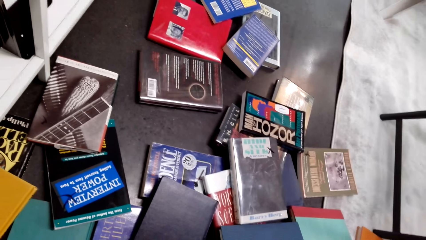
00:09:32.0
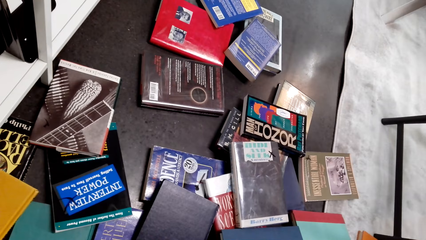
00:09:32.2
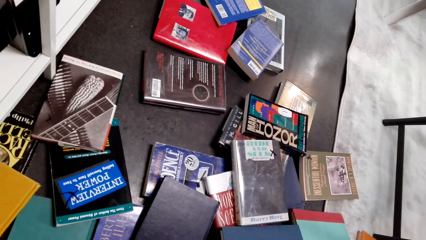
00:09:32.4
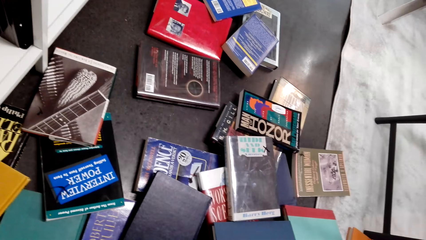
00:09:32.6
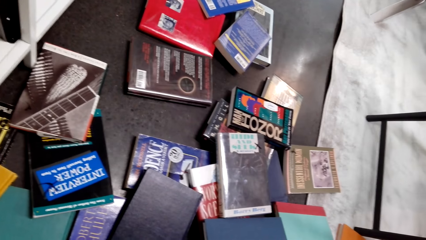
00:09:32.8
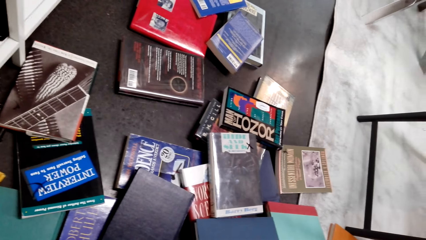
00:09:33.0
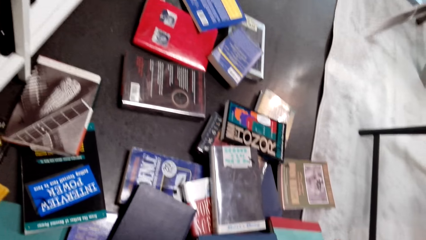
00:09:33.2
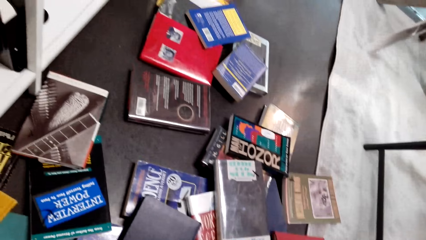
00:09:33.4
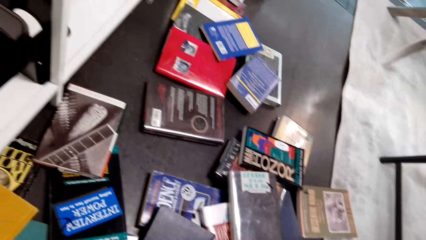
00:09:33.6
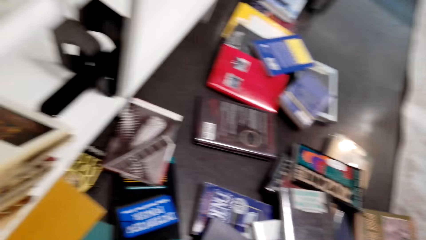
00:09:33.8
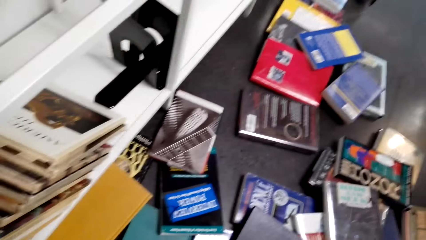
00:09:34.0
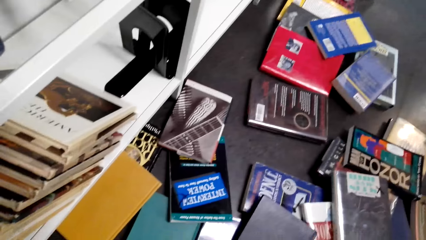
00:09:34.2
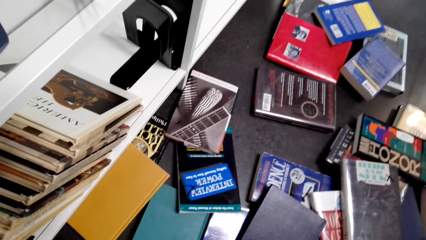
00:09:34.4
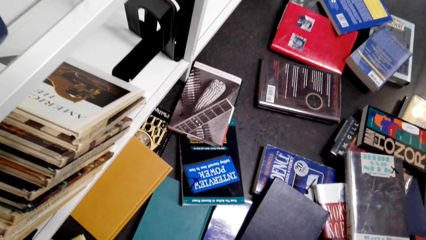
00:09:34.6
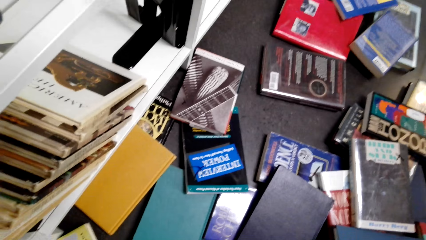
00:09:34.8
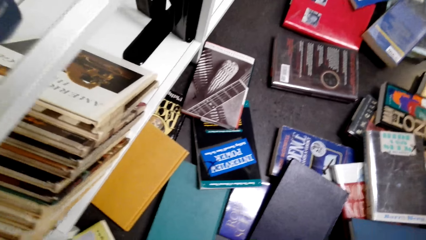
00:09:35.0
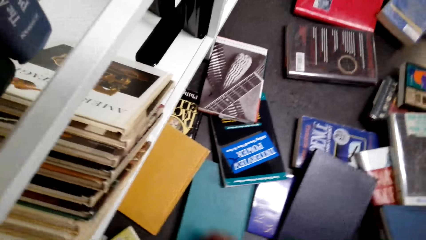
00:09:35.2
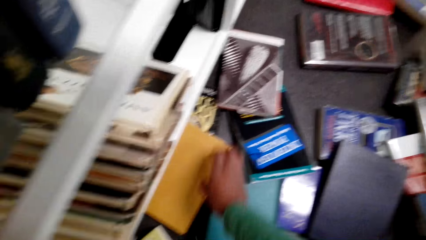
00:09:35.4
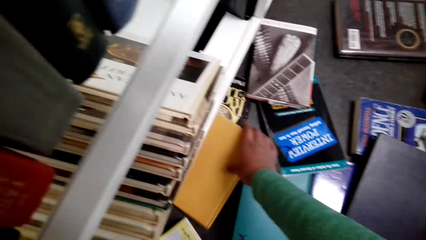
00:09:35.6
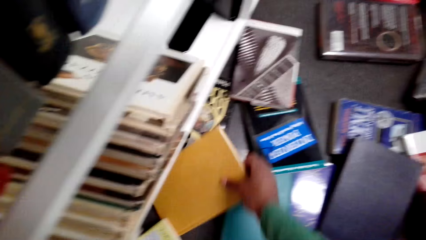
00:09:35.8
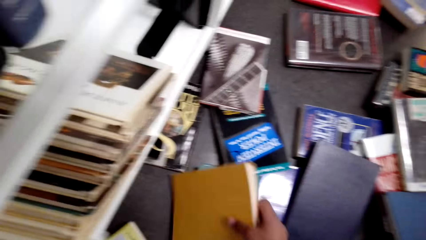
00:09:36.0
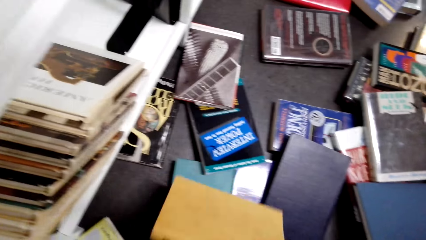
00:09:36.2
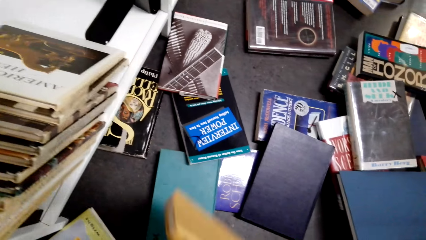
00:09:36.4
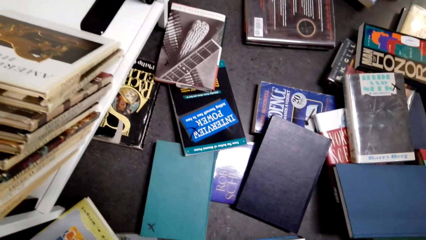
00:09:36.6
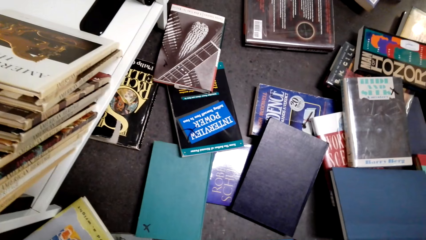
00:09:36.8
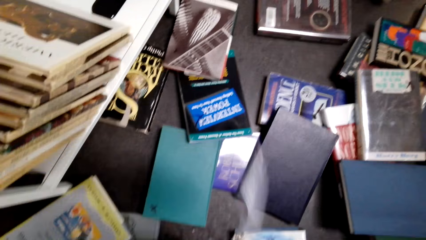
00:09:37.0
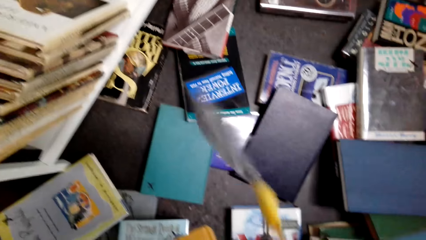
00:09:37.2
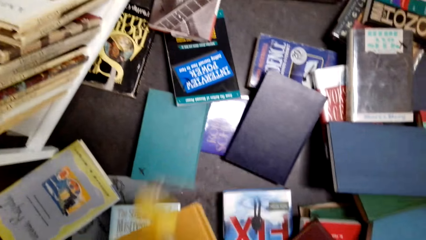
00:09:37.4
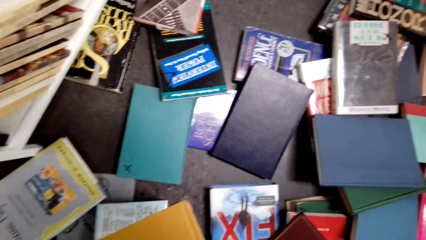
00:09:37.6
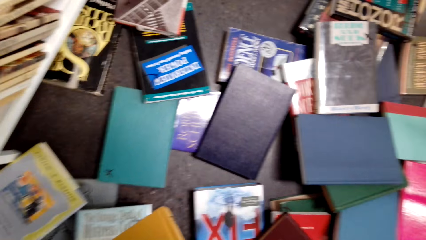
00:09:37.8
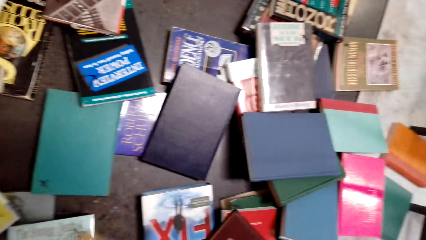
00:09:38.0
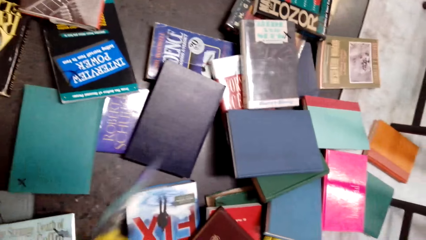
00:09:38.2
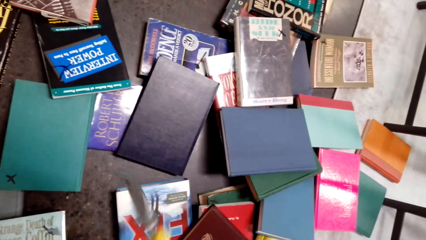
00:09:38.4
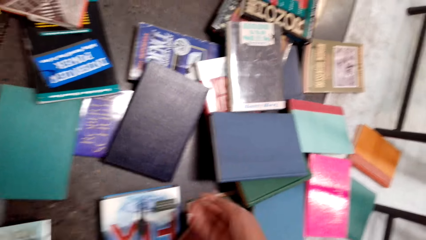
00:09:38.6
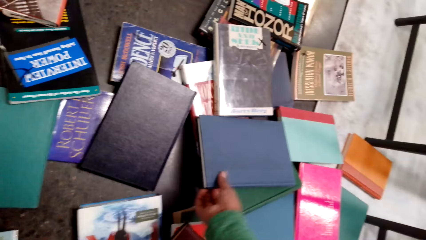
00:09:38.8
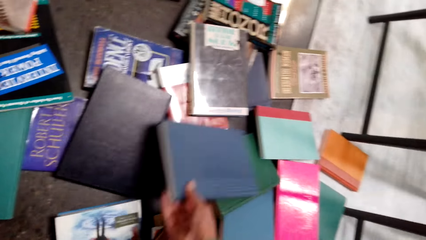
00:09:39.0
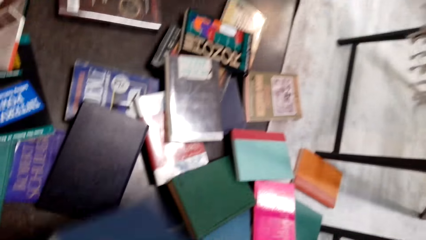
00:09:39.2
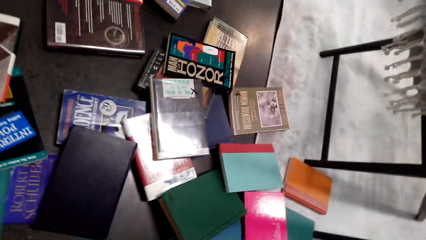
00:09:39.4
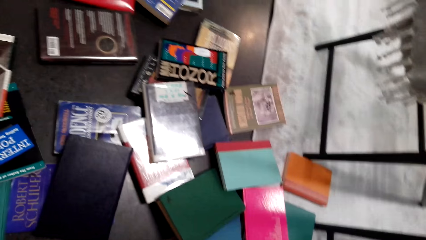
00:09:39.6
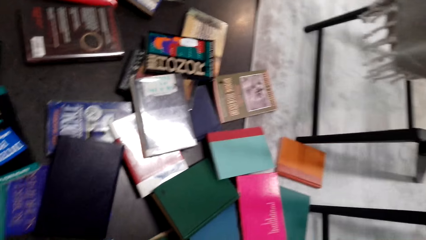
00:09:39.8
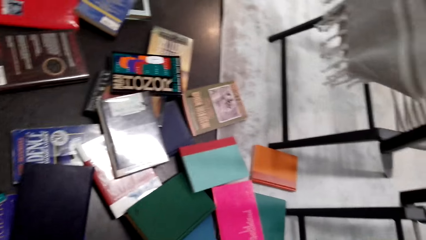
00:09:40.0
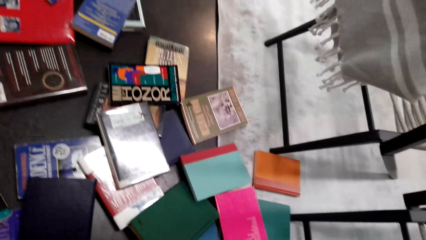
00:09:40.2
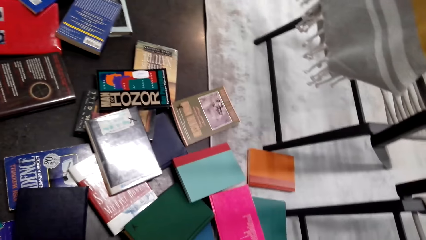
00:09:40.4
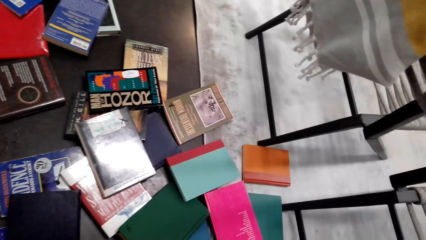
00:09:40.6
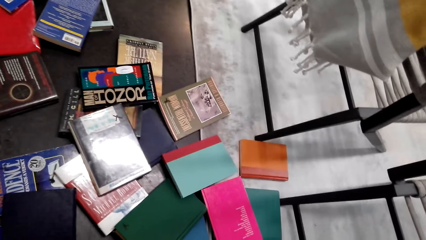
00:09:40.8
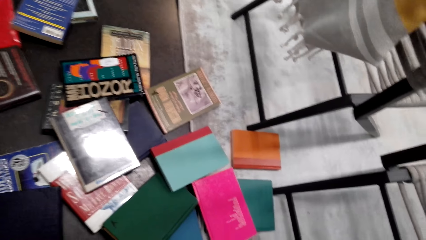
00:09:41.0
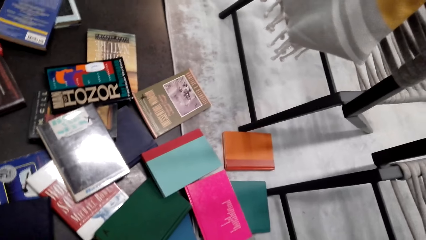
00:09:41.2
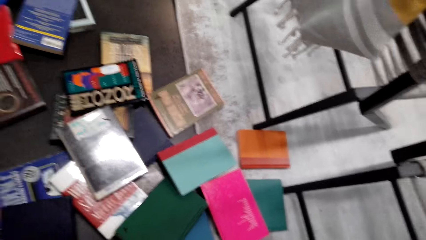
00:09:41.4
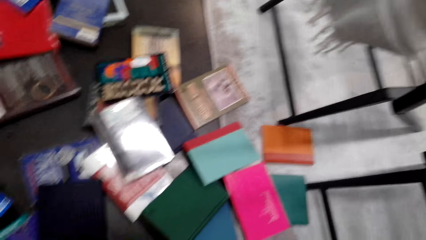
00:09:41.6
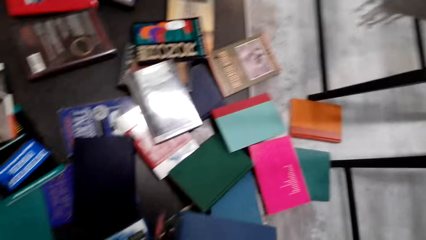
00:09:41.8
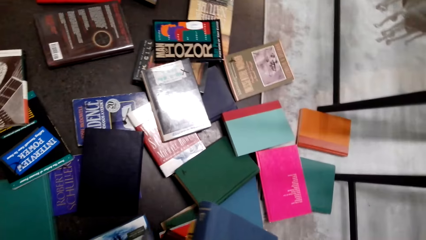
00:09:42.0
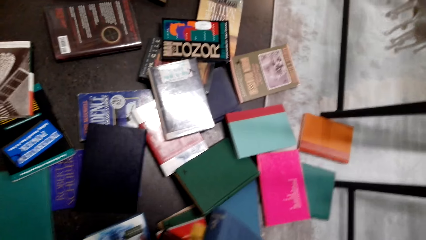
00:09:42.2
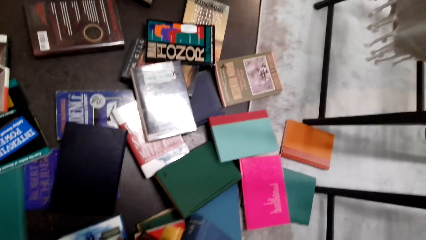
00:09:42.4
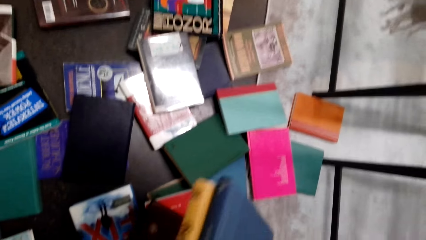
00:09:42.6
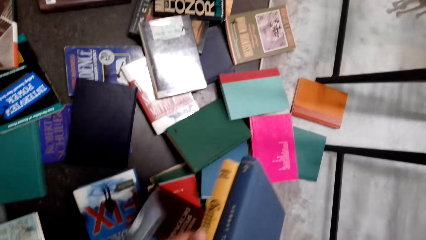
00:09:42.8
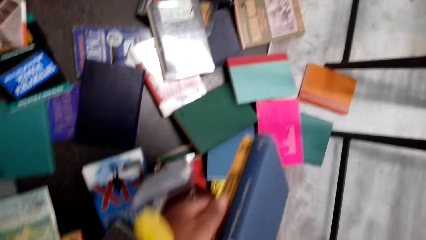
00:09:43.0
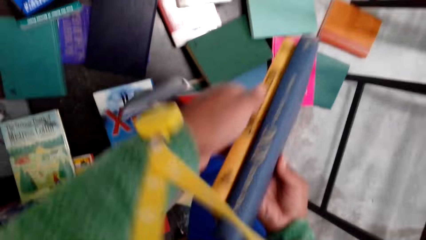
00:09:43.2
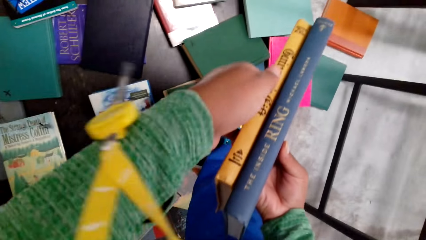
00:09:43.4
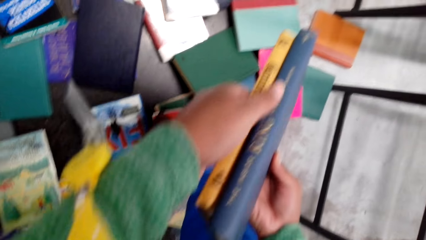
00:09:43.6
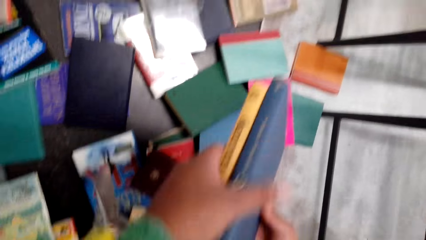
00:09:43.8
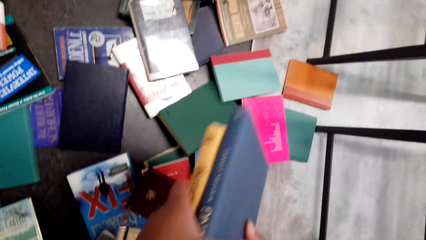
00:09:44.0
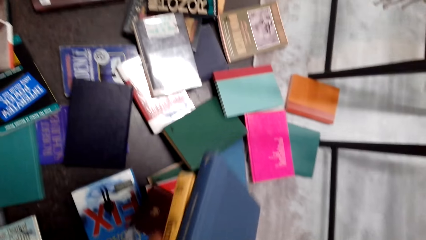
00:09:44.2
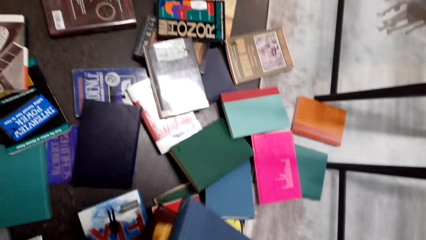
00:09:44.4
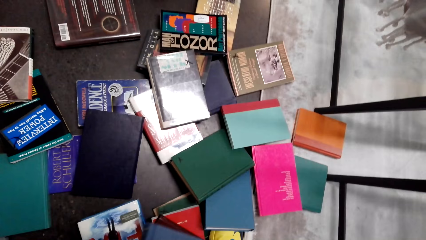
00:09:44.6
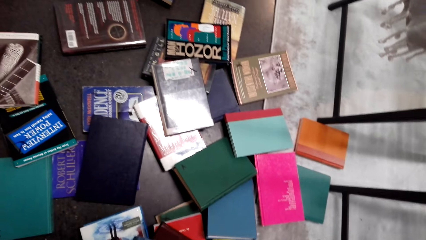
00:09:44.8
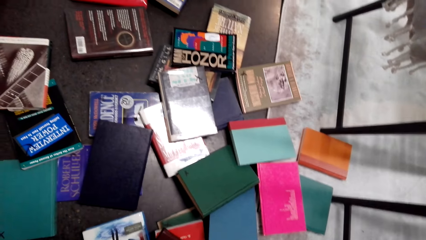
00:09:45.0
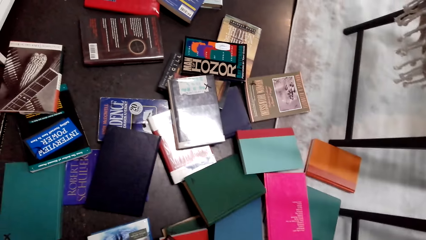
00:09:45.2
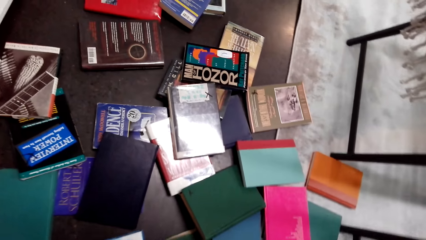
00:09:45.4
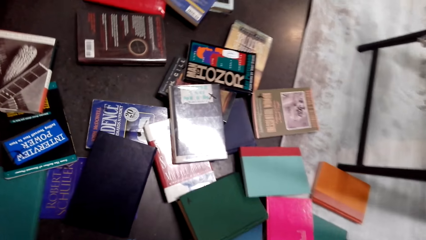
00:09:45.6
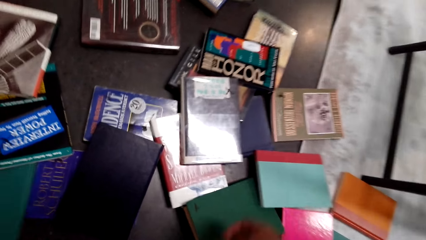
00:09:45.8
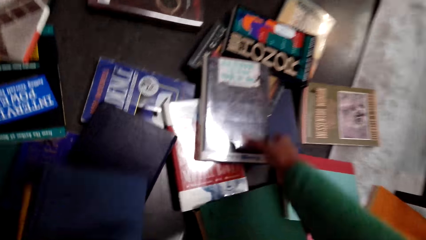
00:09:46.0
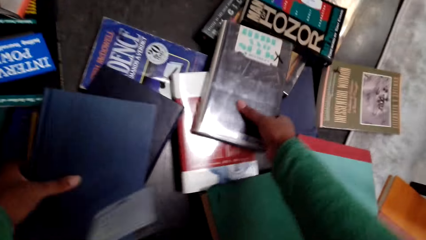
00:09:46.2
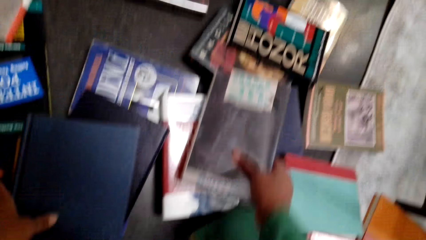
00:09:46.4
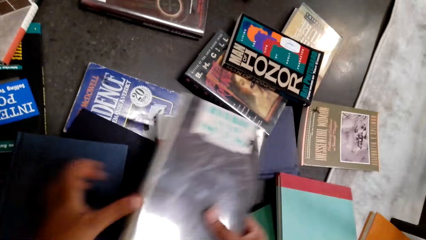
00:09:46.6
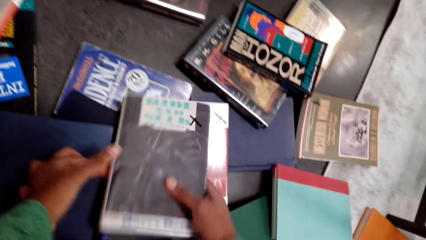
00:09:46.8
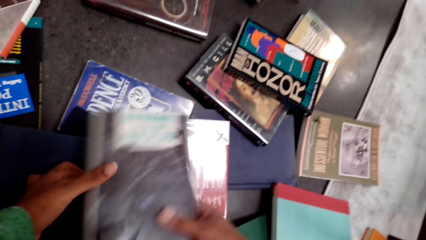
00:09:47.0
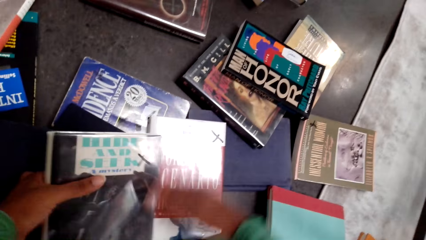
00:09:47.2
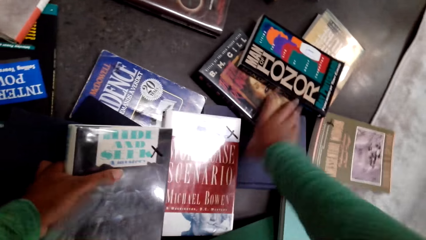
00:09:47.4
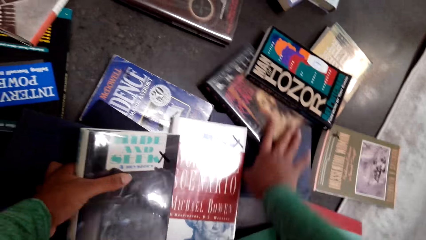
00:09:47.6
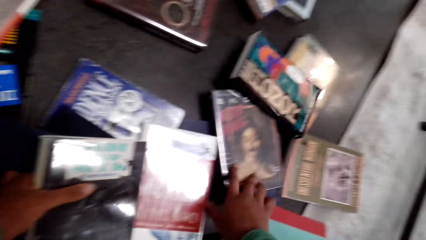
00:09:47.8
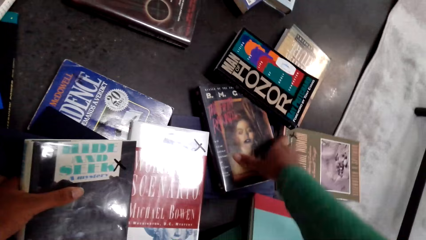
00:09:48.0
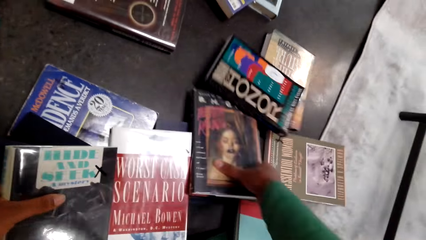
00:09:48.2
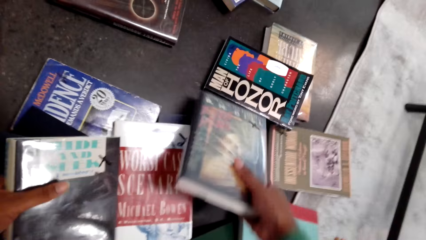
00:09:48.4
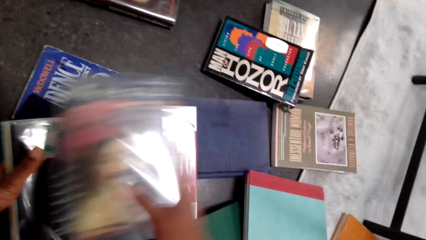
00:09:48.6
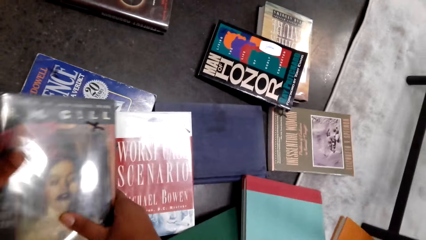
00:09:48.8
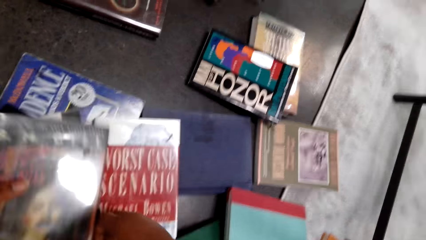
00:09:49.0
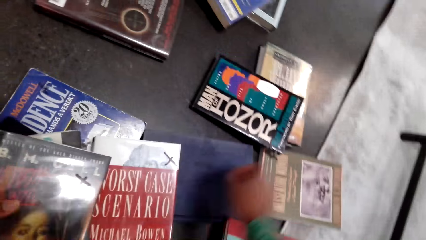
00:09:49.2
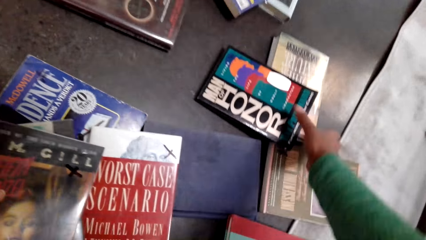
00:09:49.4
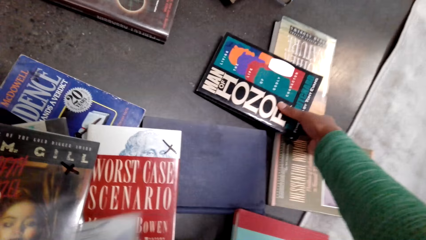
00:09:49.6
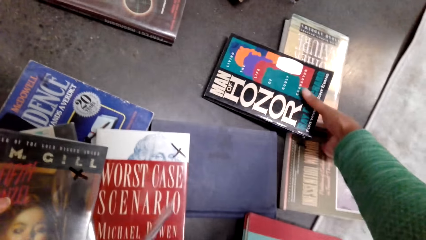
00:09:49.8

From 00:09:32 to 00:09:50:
The camera wearer looks around. They pick a book. They pick a book again. They look around. They pick a book.
